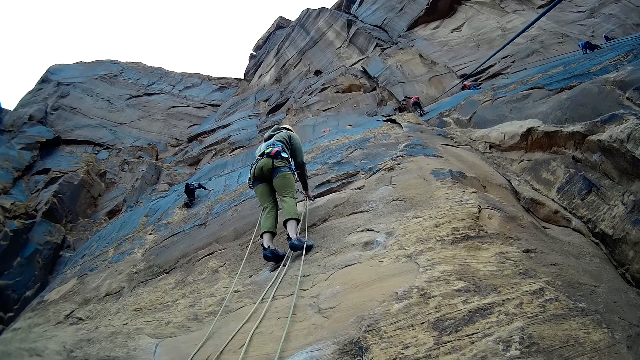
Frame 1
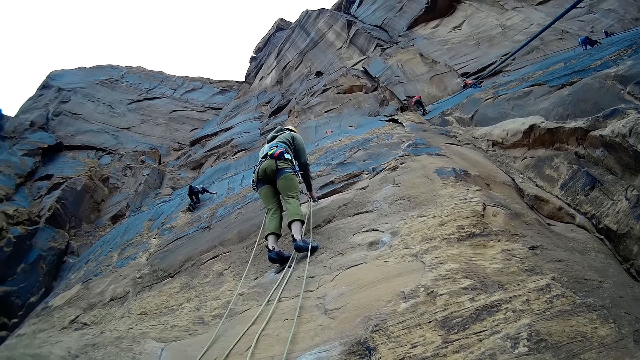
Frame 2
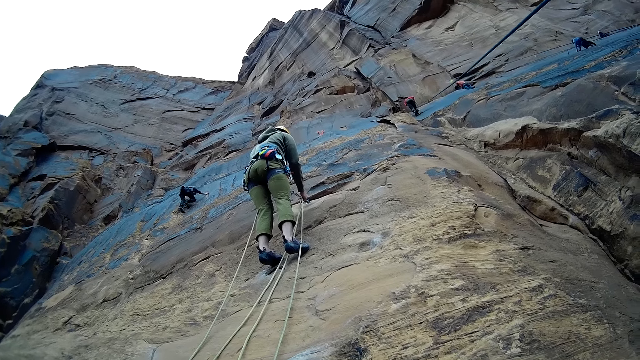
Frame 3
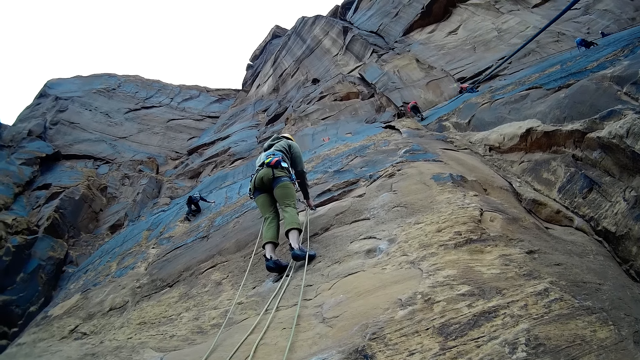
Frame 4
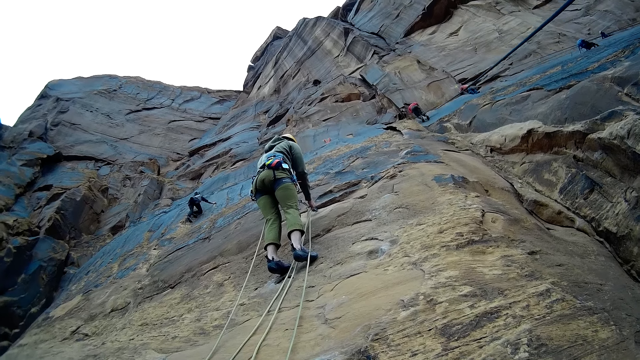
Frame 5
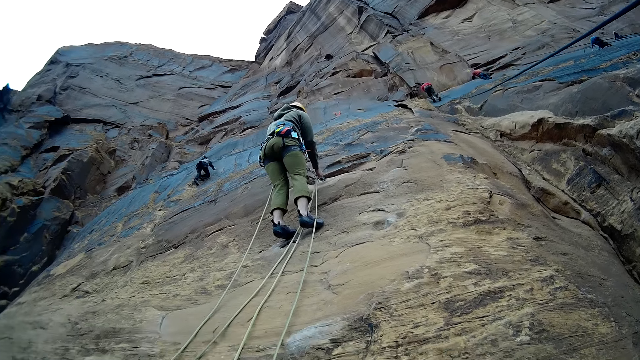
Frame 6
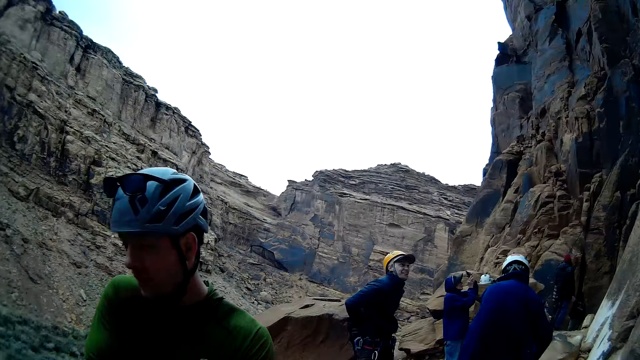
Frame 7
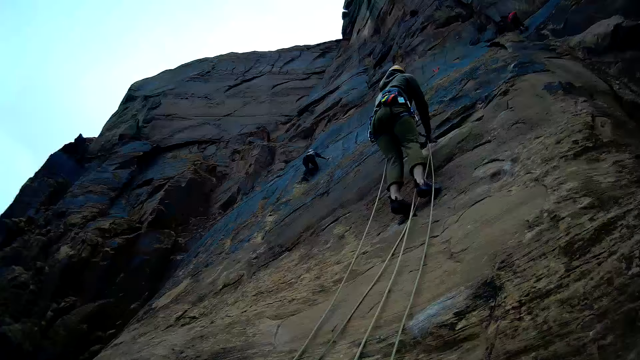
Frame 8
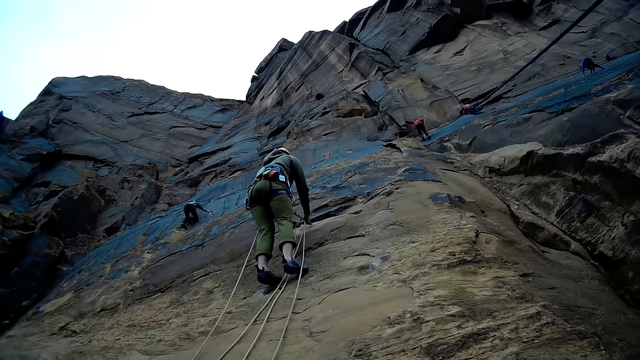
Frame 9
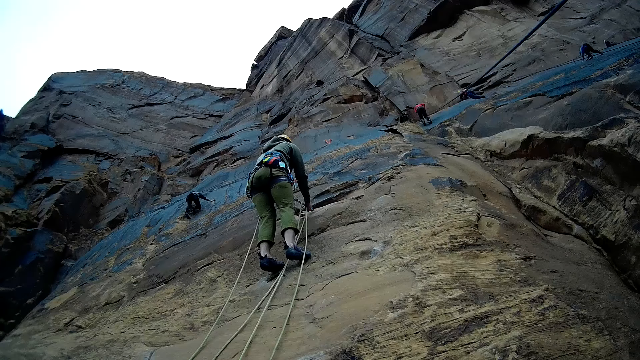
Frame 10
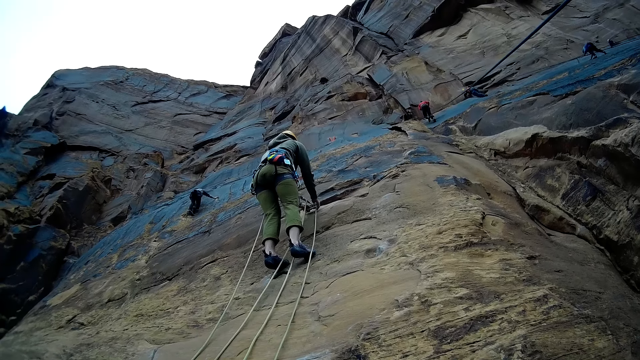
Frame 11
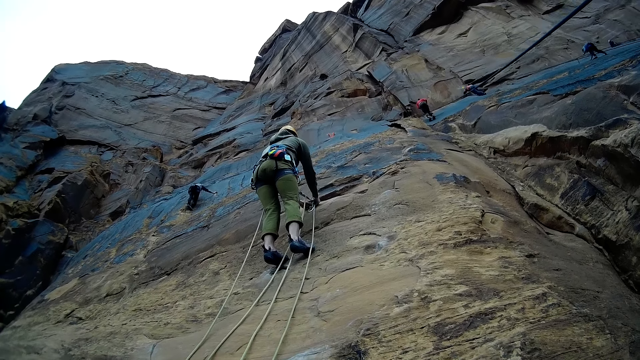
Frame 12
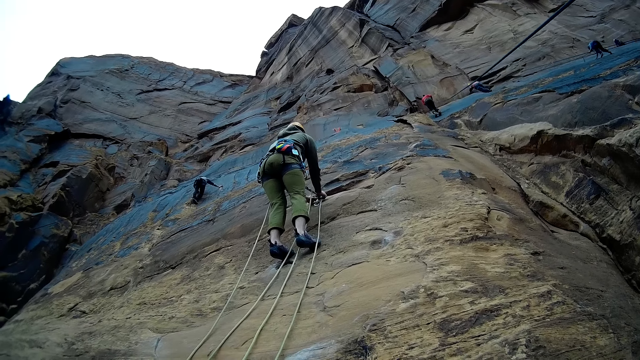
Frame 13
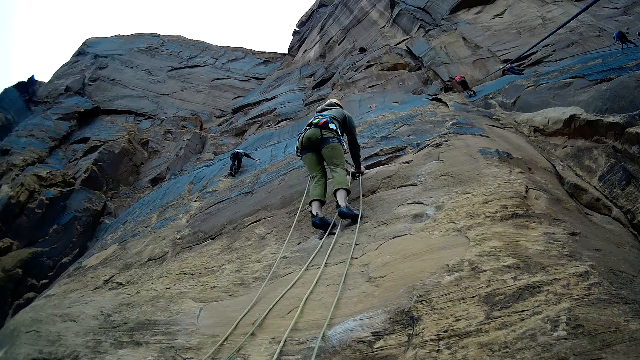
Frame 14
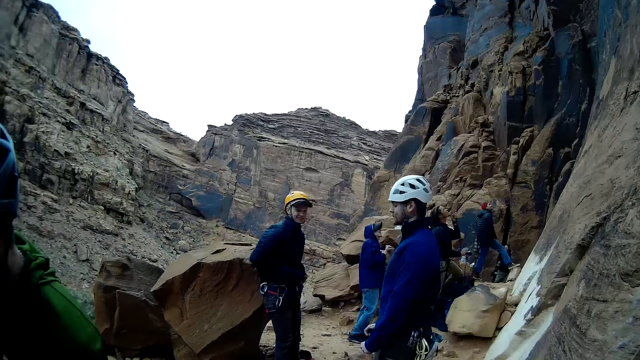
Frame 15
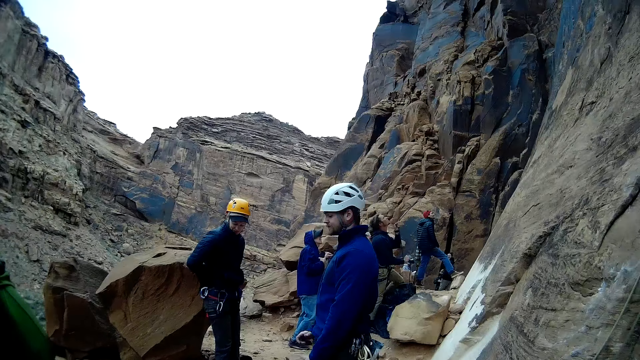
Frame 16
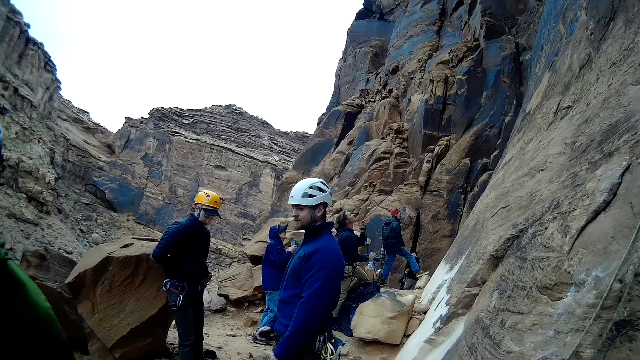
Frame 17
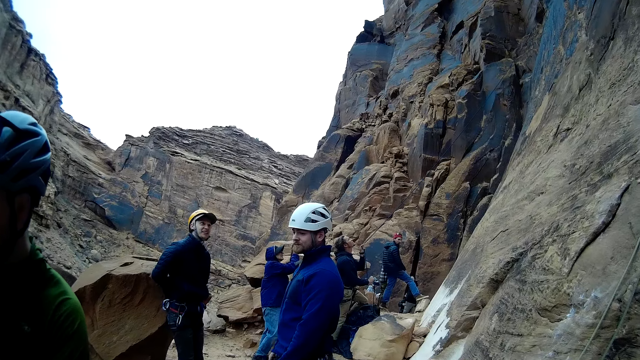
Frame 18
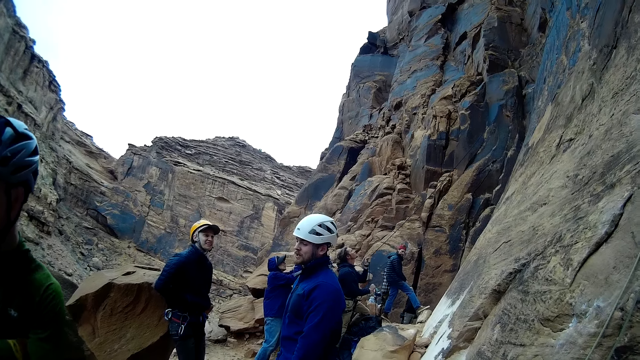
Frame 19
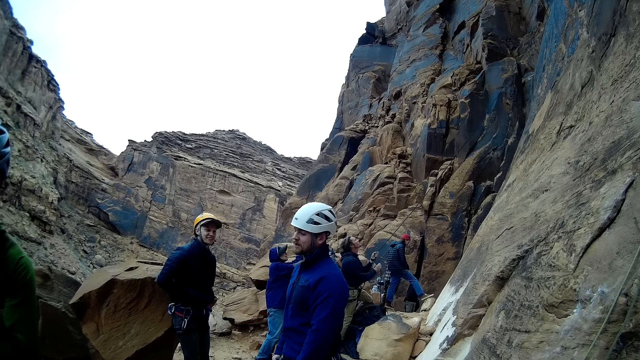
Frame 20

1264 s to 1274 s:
A person climbs the mountain. Another person climbs the mountain.

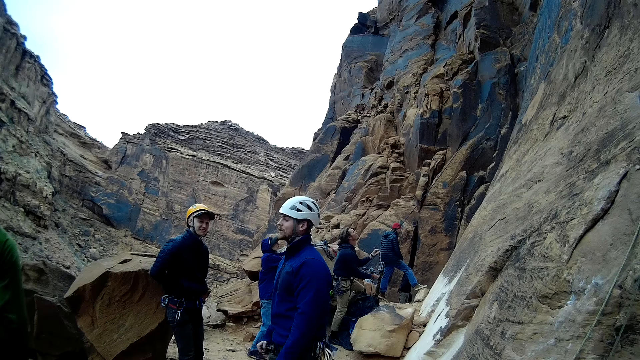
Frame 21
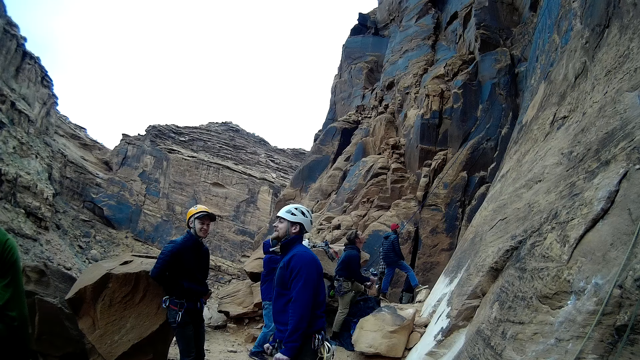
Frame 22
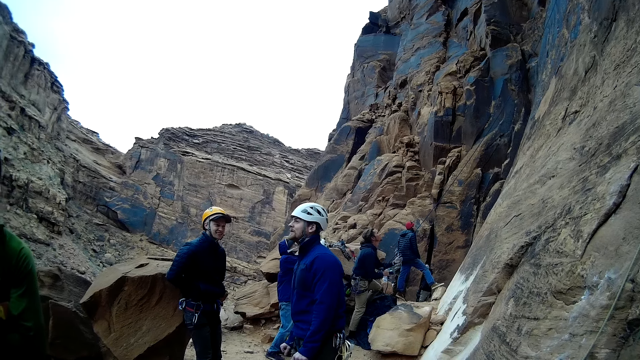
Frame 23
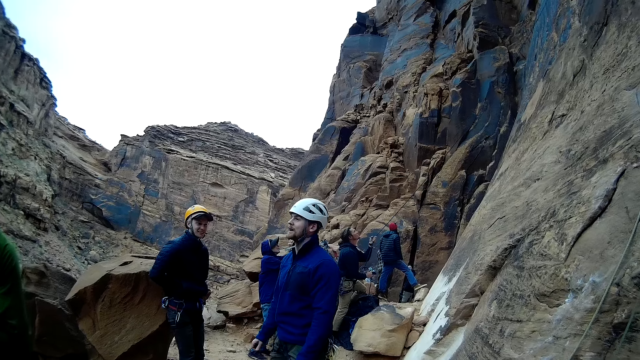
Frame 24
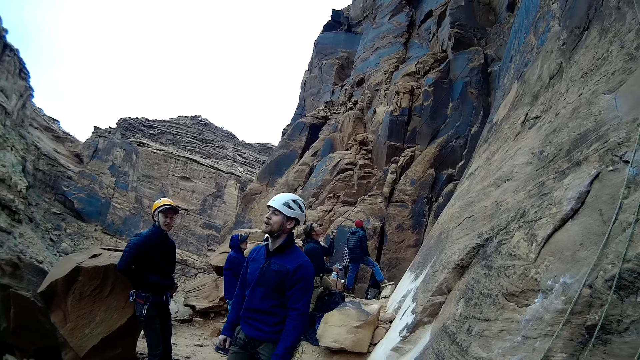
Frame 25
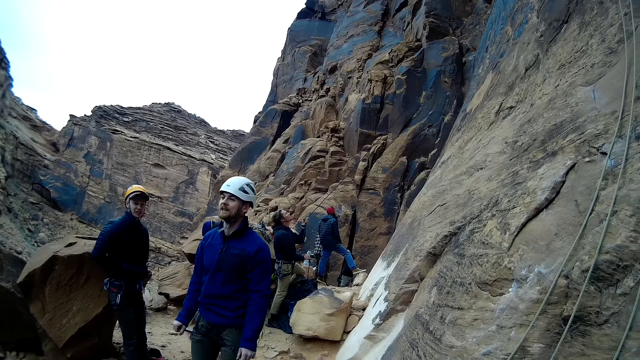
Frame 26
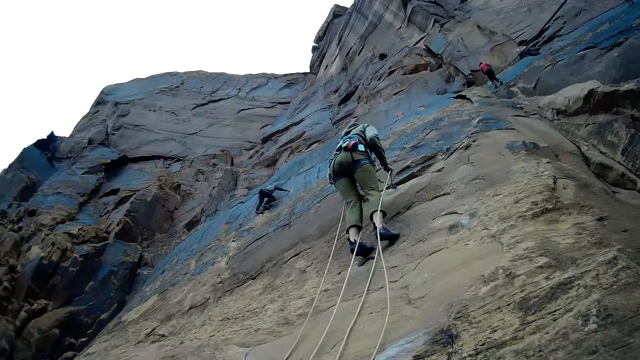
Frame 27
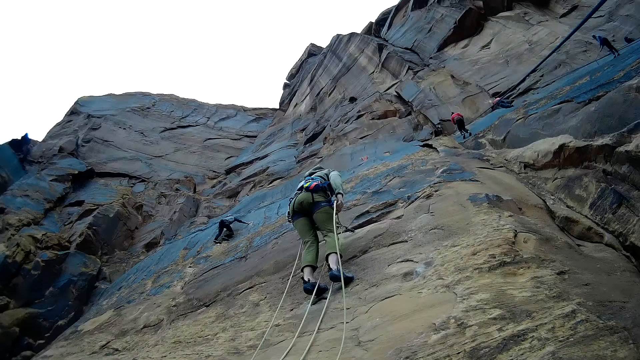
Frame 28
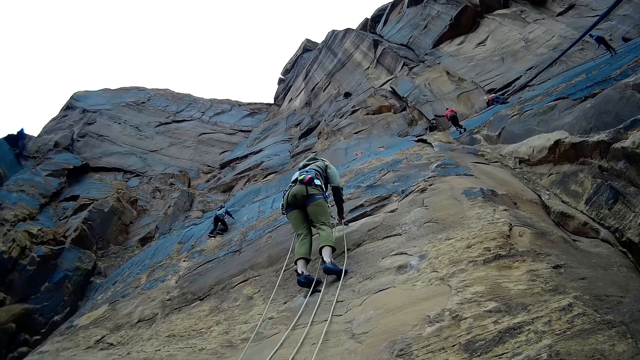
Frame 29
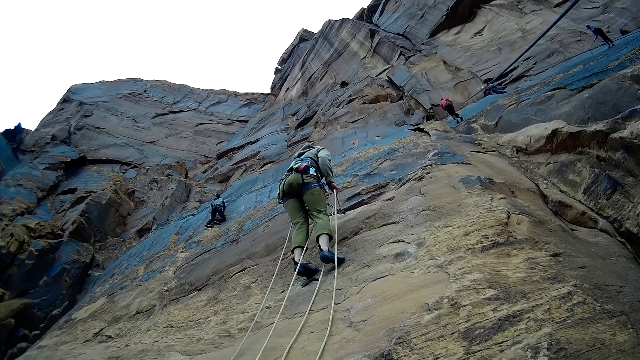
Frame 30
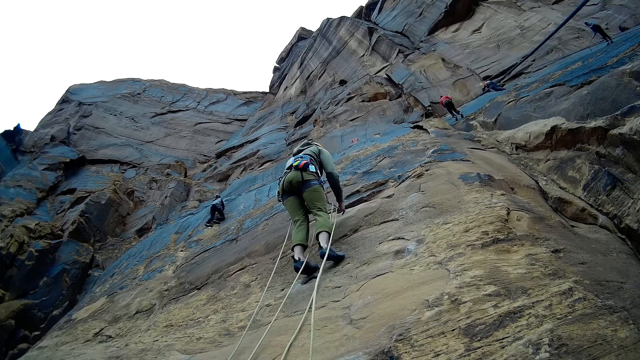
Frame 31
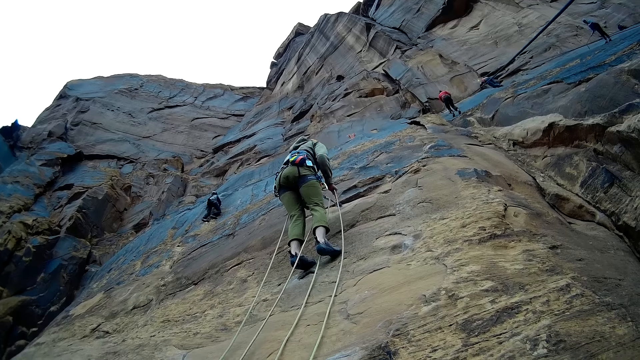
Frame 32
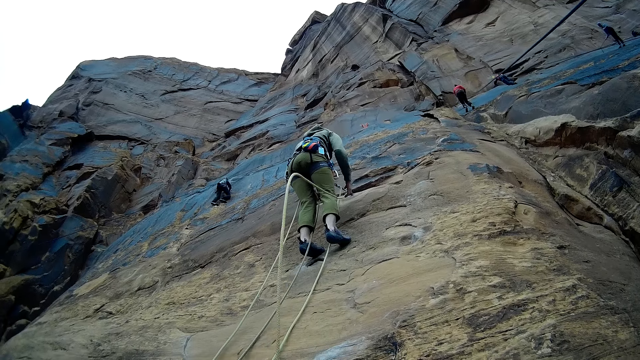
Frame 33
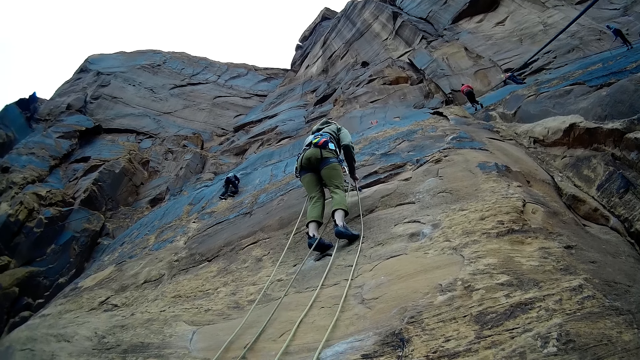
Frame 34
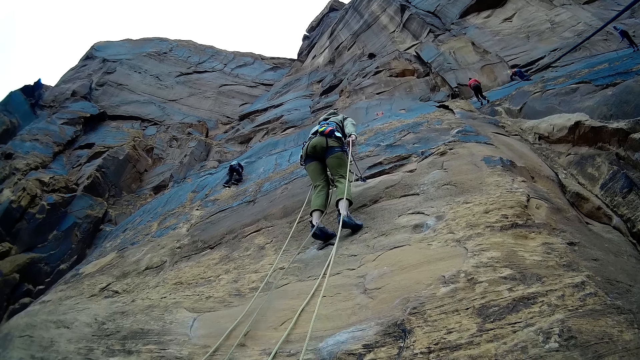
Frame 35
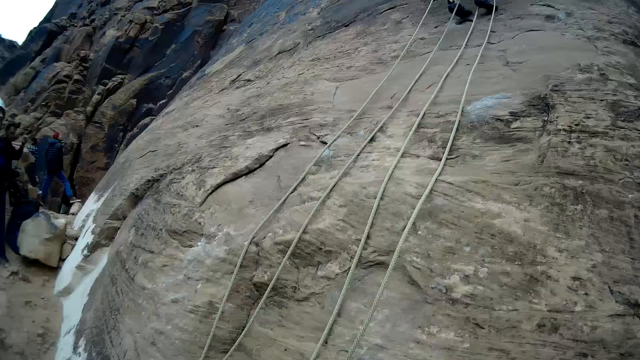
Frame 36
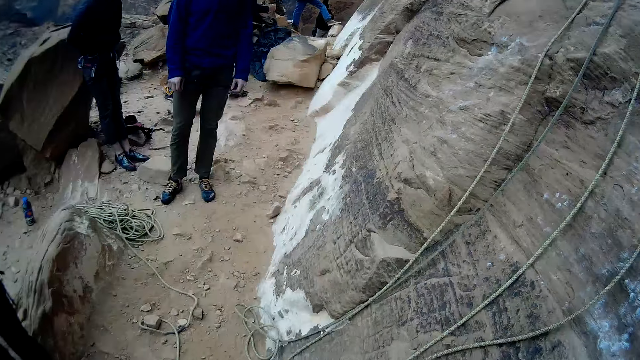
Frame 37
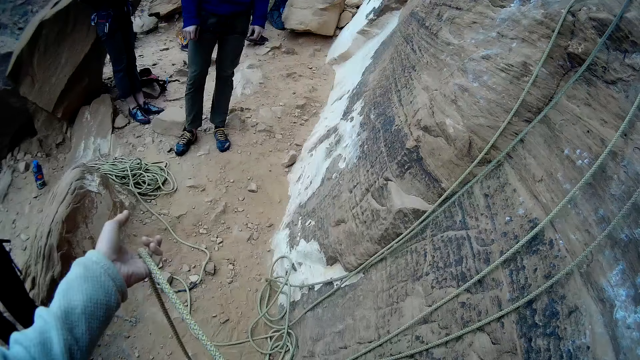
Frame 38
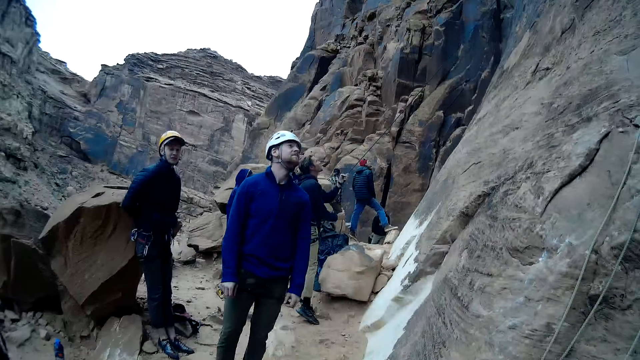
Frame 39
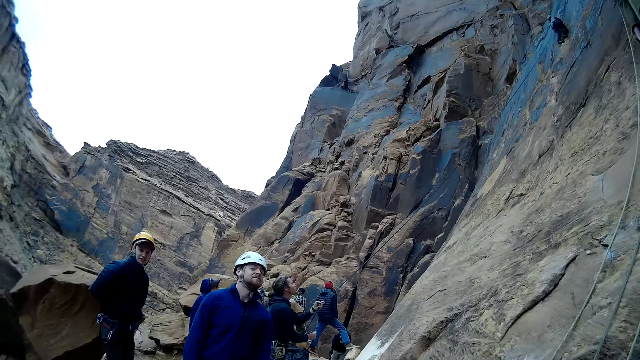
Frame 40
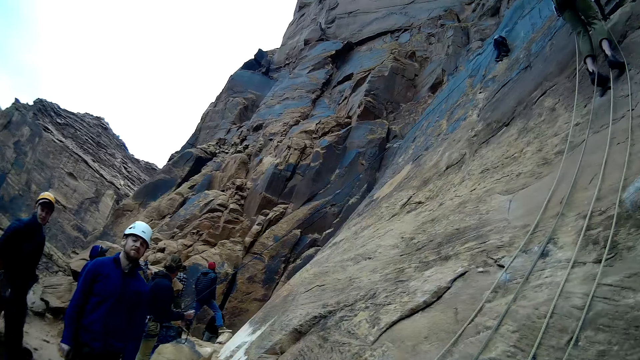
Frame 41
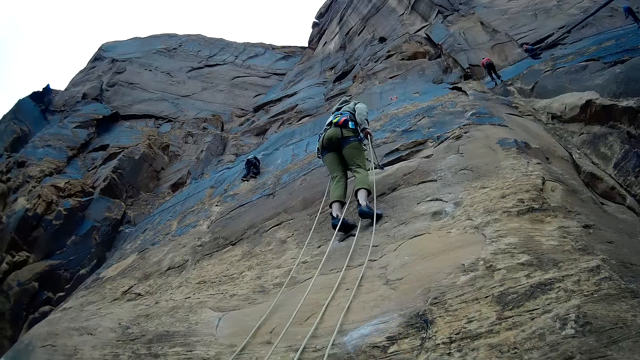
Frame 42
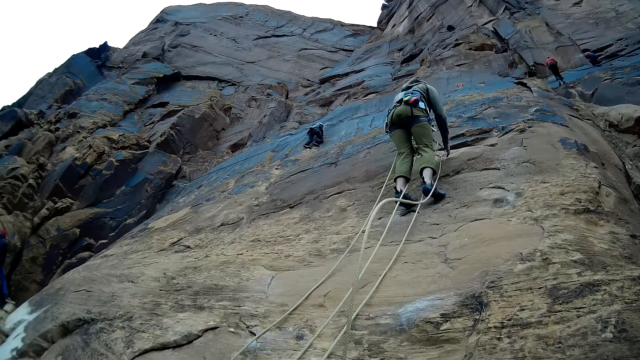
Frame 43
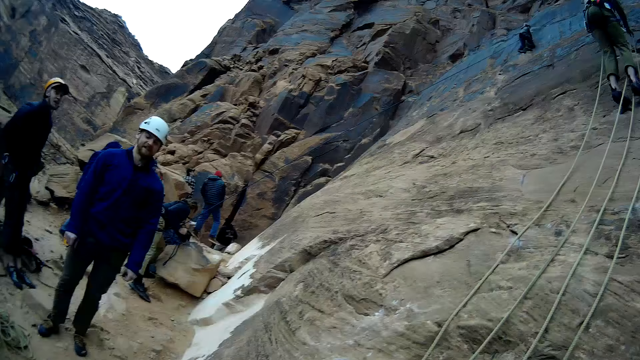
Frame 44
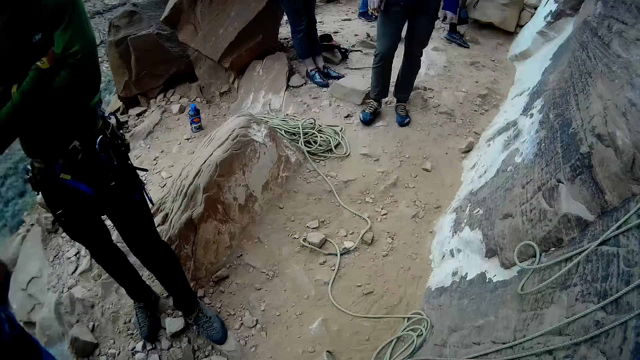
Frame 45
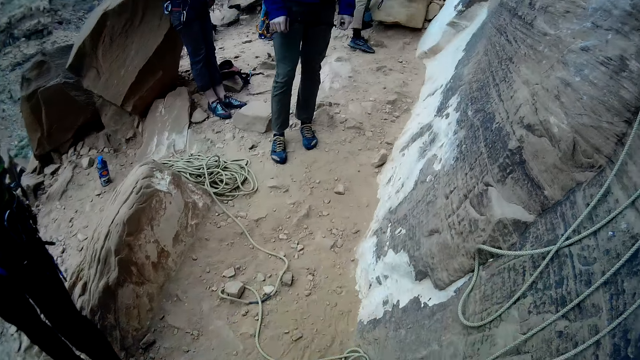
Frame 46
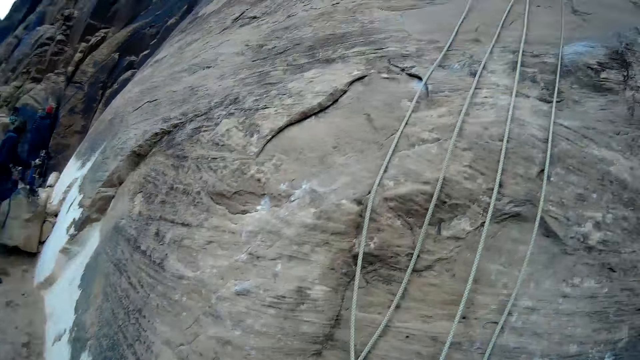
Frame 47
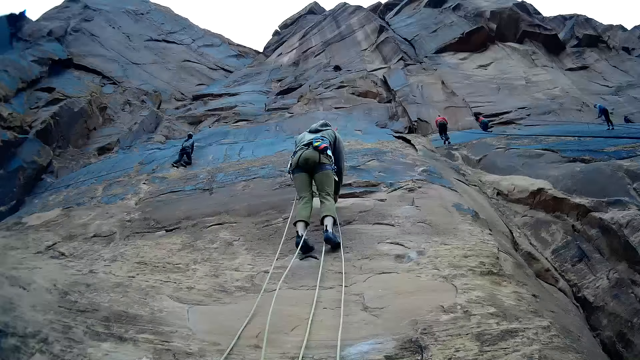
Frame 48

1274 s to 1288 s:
A person holds the rope. Another person stretches the rope. The camera wearer adjusts the rope with his right hand.
